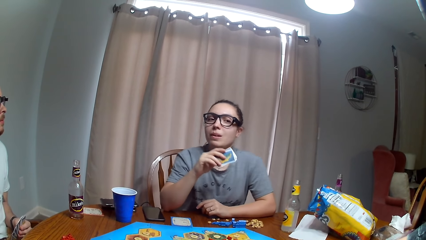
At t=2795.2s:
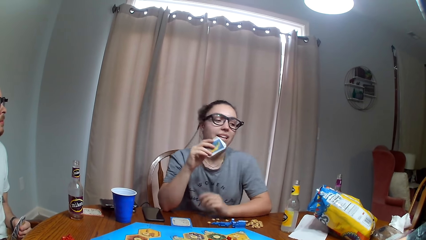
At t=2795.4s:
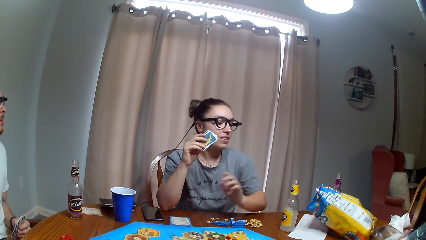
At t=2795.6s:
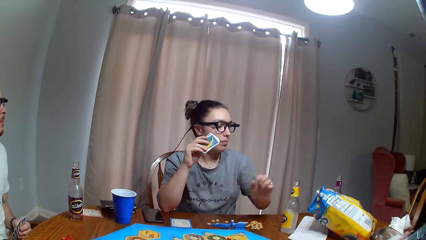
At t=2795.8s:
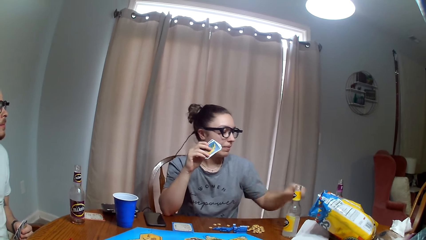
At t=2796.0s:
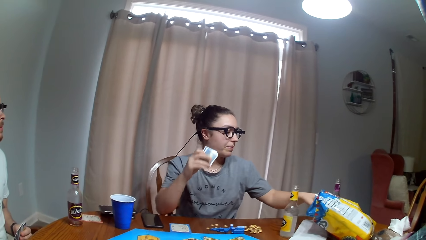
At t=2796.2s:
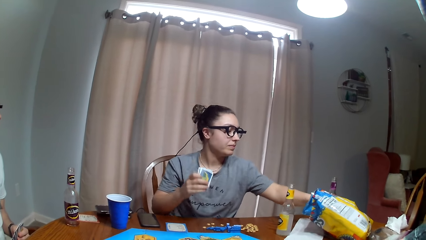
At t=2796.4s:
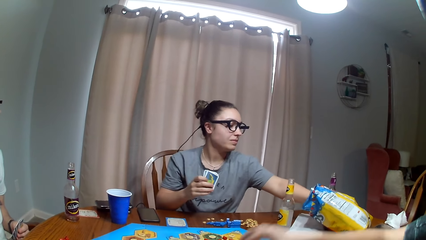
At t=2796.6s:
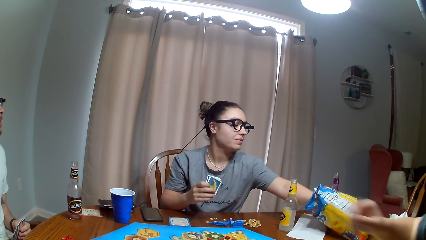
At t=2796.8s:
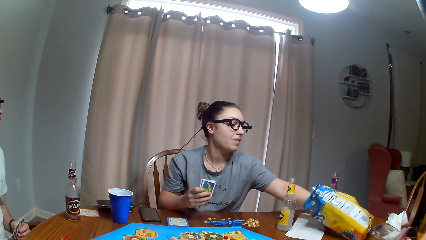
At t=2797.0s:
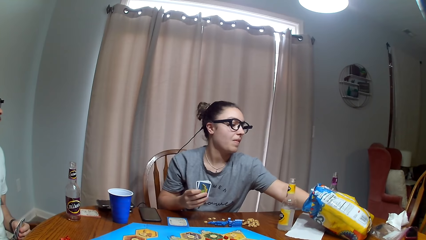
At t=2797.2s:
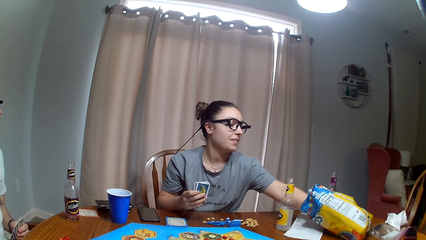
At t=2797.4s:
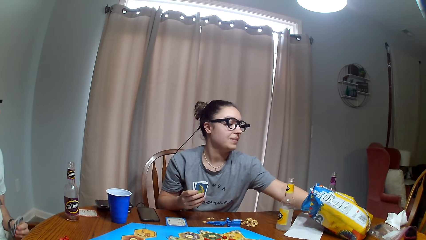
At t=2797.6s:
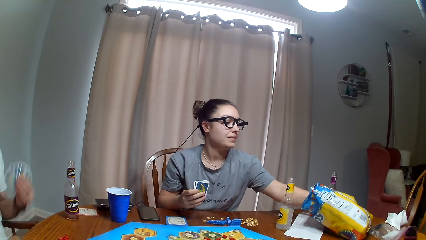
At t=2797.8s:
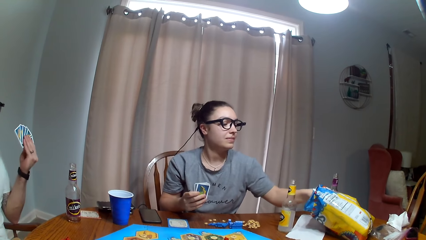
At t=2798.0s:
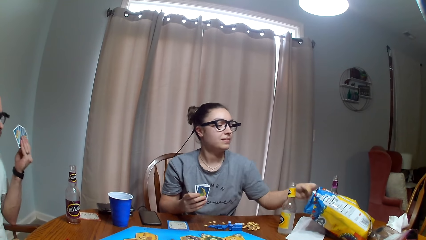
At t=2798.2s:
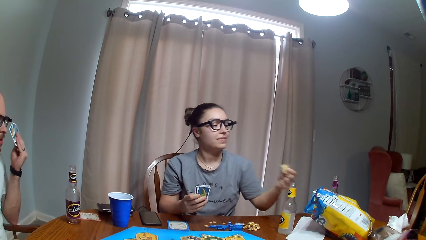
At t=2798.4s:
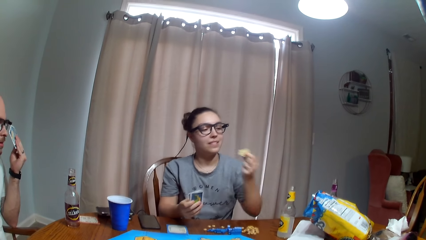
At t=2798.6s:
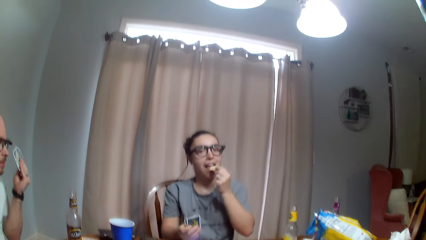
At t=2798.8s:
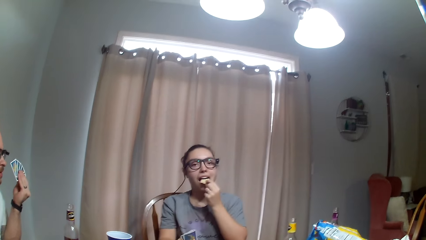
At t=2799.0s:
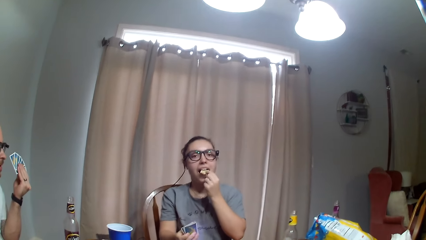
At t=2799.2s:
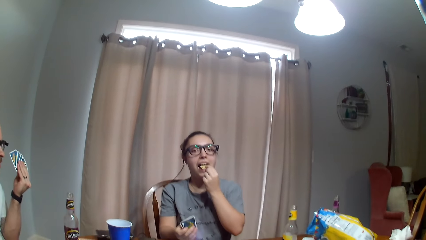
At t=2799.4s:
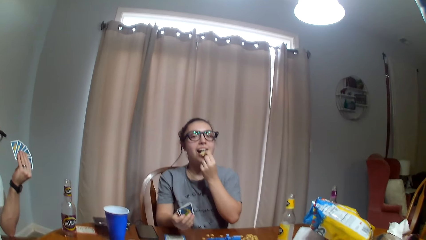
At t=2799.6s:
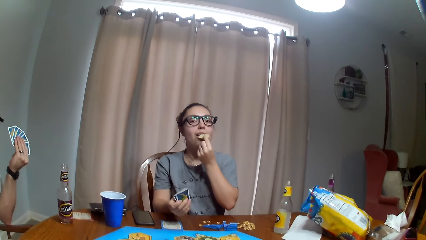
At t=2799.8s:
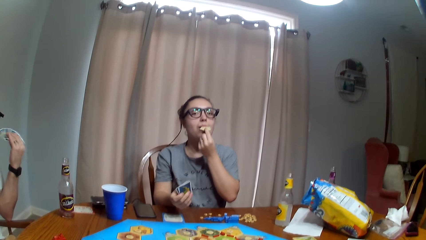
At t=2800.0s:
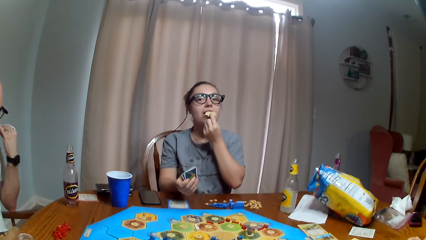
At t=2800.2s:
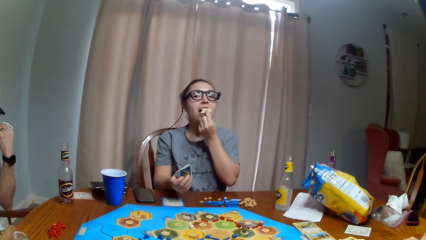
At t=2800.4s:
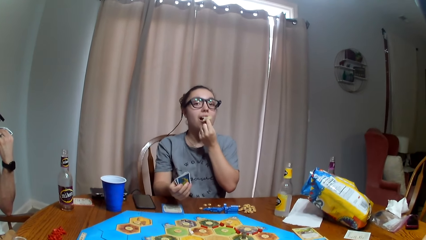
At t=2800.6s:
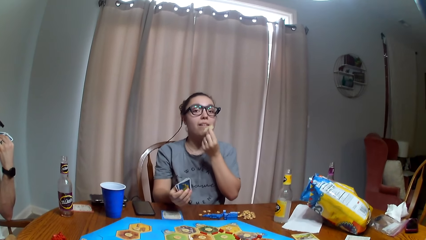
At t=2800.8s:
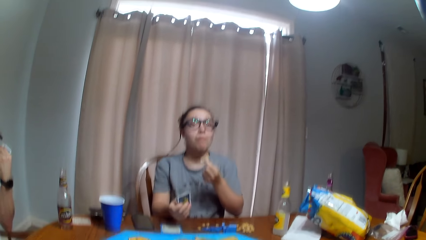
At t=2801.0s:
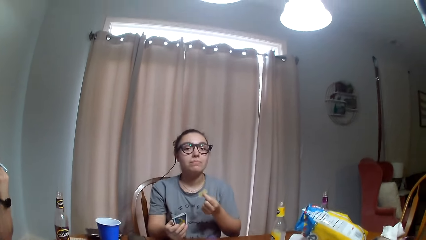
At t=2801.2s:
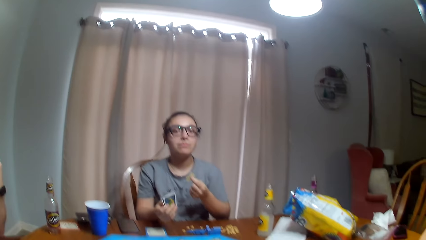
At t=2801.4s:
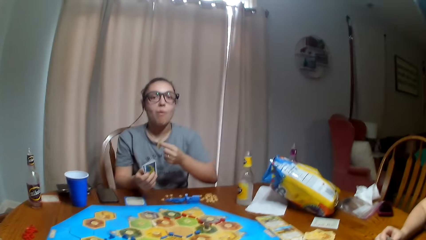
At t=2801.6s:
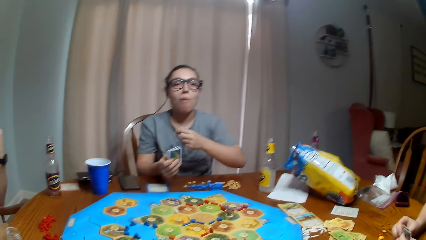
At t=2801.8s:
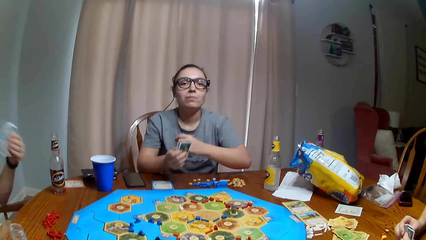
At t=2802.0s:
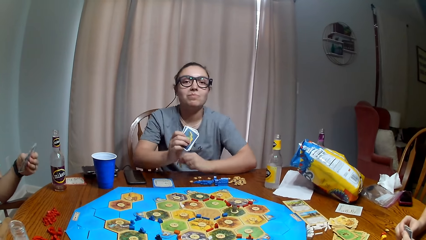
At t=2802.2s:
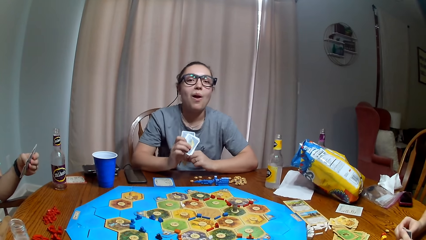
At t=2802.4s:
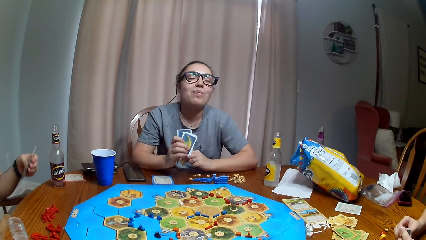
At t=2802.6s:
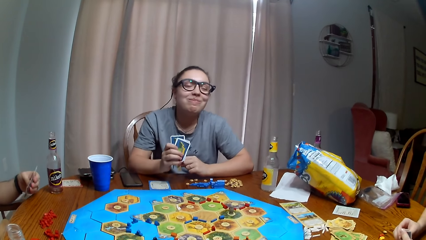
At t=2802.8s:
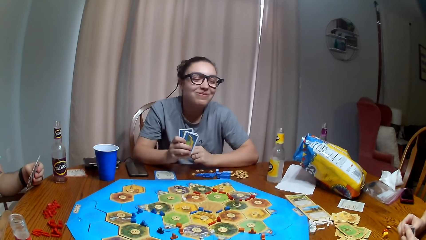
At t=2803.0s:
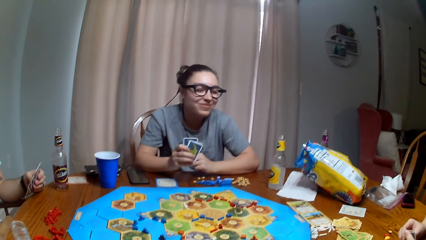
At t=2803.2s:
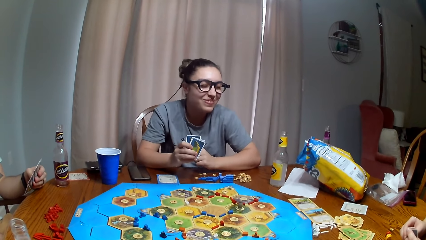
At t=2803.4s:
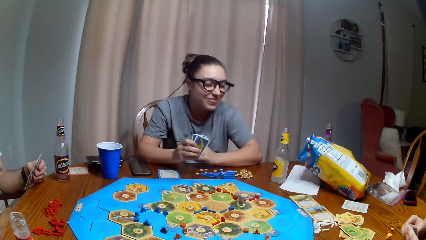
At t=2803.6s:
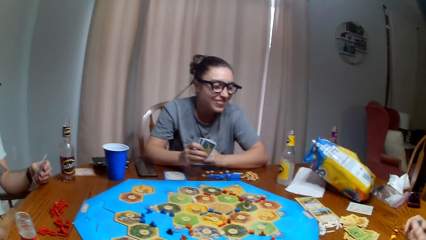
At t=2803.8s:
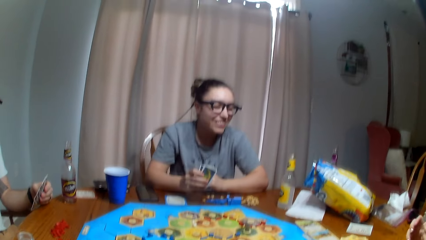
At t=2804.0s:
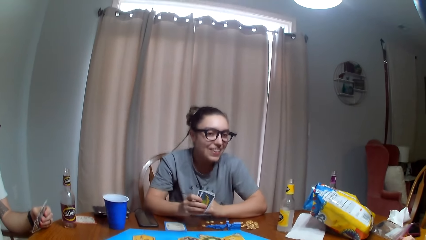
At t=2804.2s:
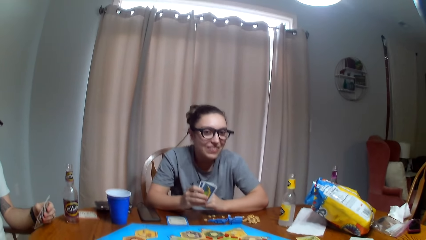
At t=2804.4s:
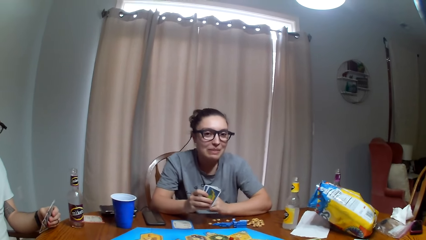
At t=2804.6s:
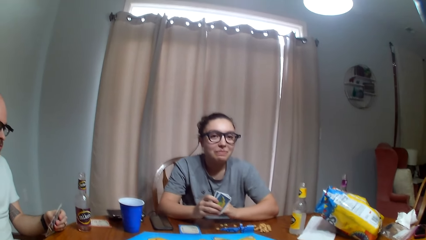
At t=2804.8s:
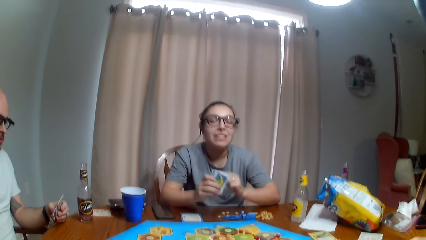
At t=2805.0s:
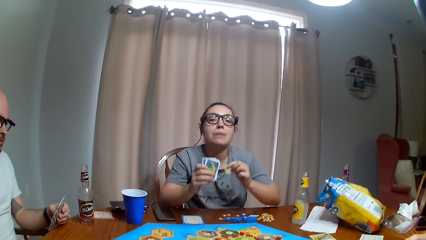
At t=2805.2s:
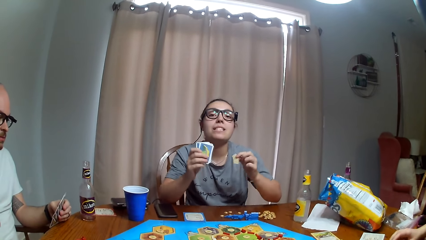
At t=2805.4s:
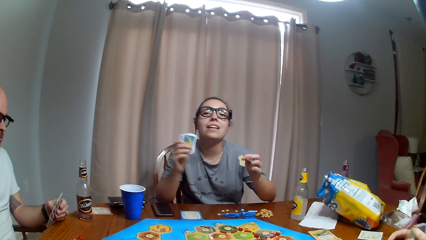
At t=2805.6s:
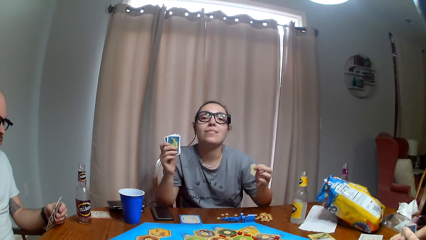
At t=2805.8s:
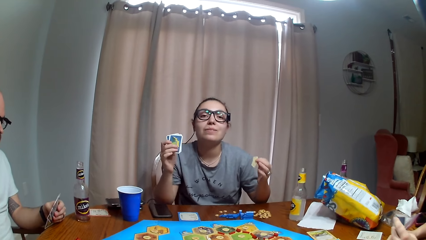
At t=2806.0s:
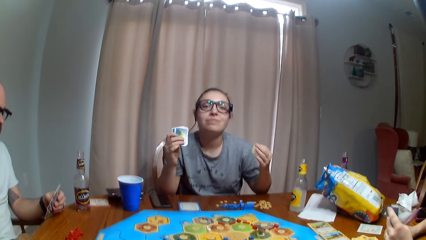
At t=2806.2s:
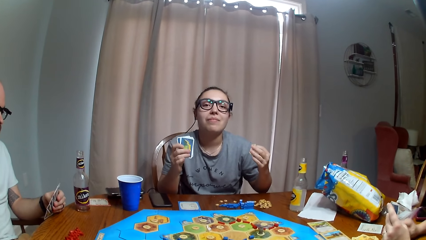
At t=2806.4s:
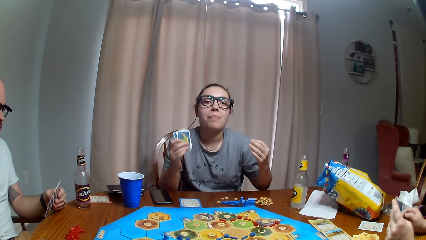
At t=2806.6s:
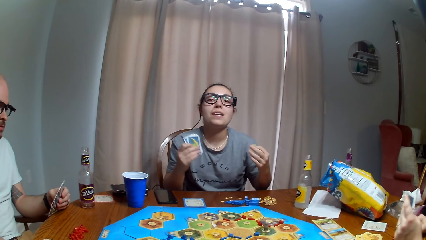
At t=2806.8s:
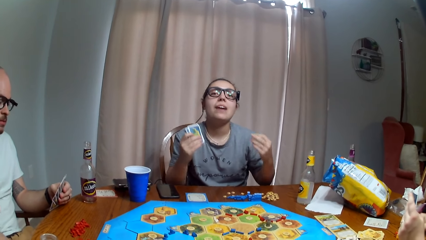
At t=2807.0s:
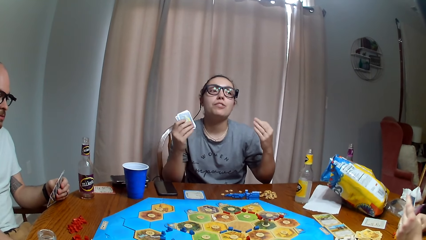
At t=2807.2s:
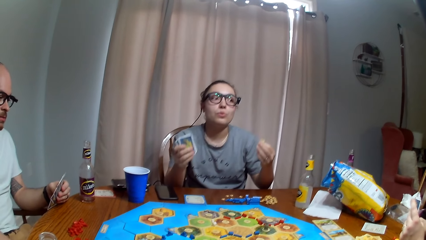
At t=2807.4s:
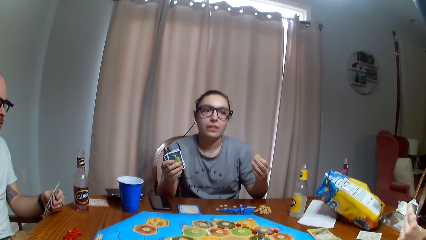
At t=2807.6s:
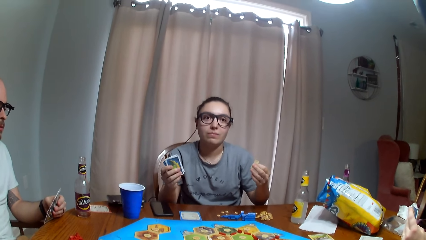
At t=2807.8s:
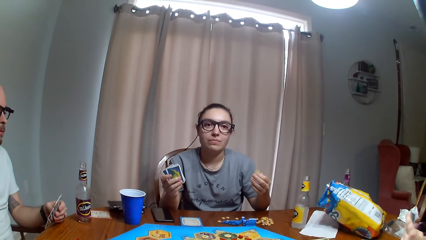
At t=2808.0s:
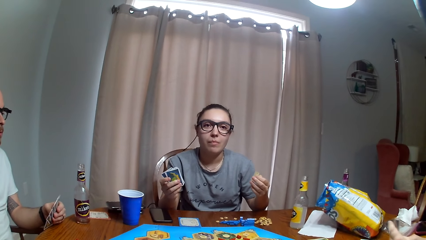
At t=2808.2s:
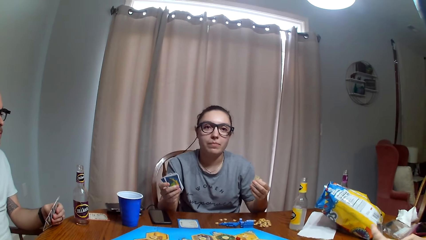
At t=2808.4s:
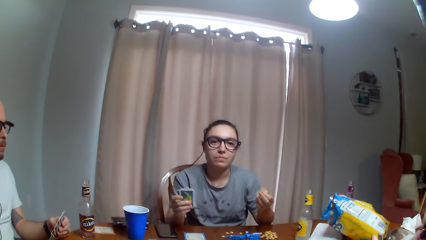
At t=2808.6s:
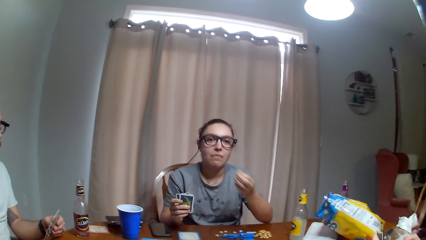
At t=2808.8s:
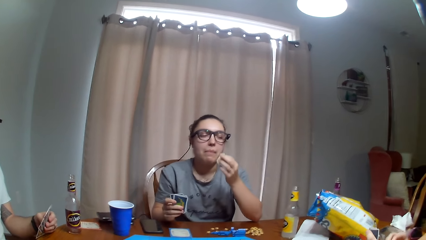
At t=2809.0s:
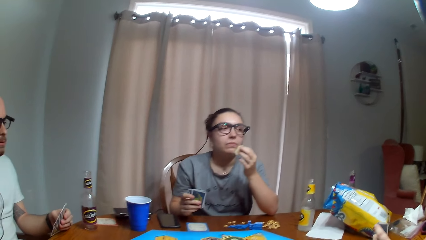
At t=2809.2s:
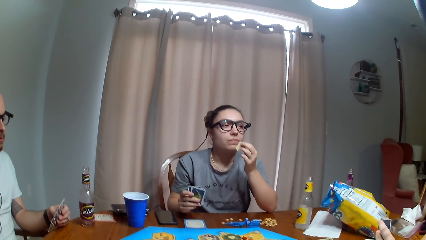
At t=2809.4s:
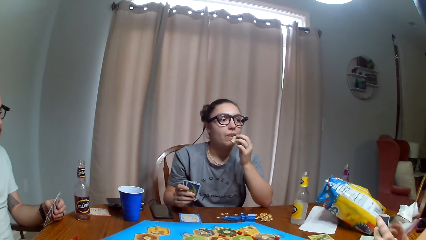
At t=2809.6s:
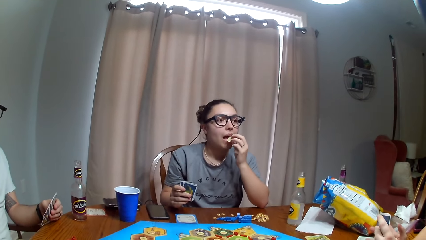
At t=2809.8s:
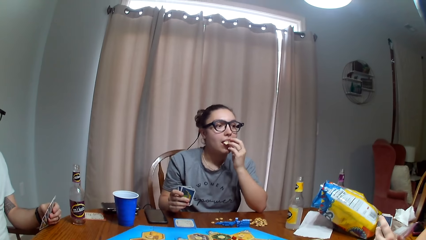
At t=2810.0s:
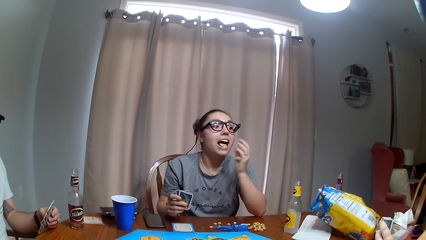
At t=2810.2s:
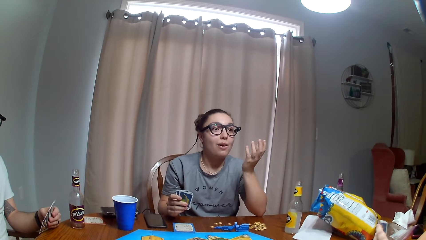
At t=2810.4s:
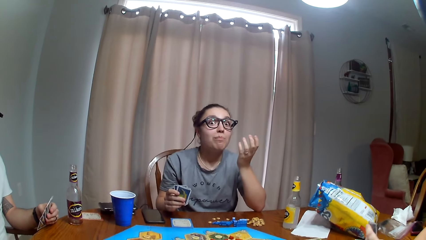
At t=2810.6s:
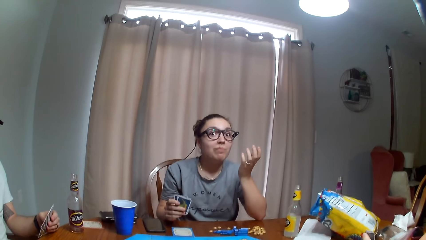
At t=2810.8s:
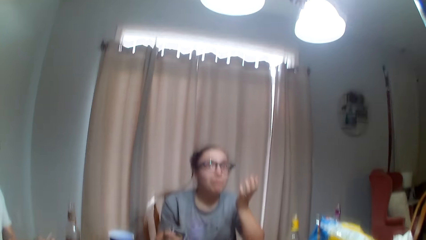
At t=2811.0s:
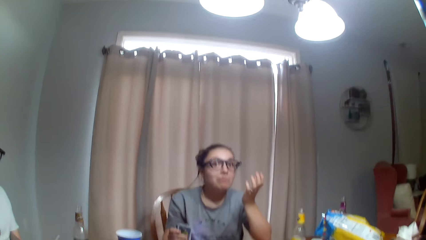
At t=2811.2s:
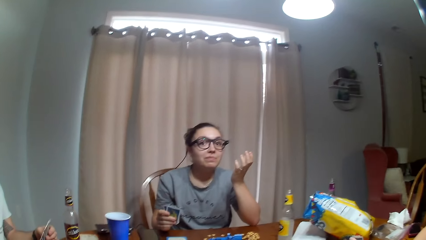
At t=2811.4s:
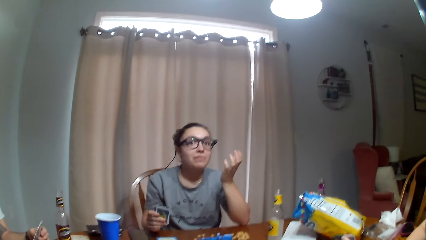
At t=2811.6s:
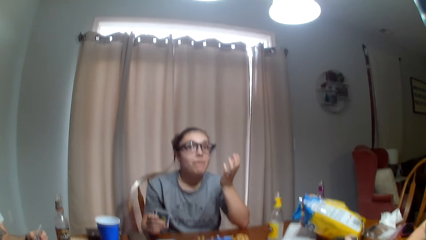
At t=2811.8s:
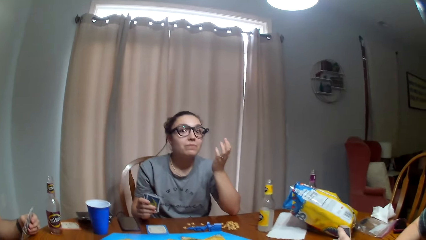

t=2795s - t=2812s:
The camera wearer dialogues with a woman. The woman picks the chips. The camera wearer dialogues with the woman. The woman eats the chips and moves the hand.
